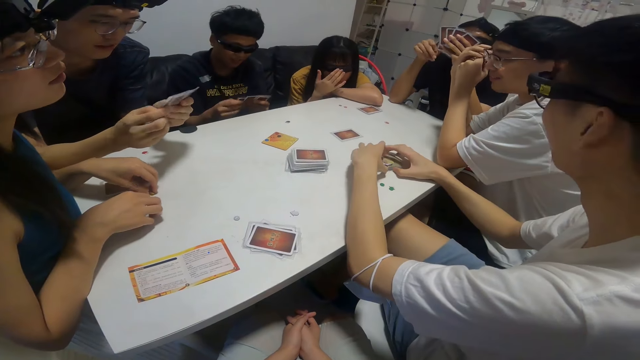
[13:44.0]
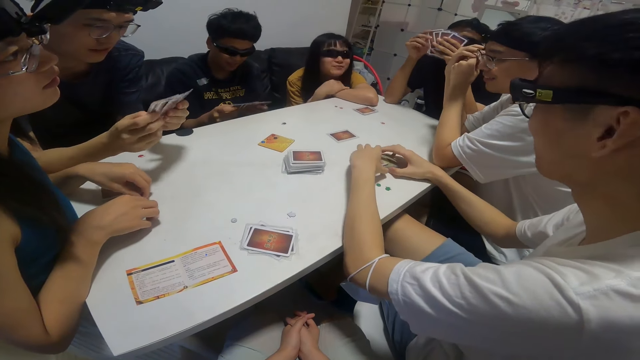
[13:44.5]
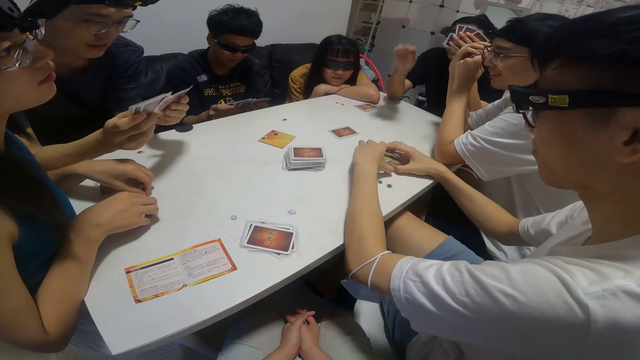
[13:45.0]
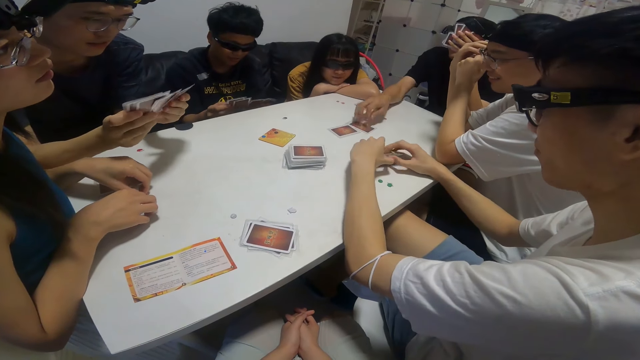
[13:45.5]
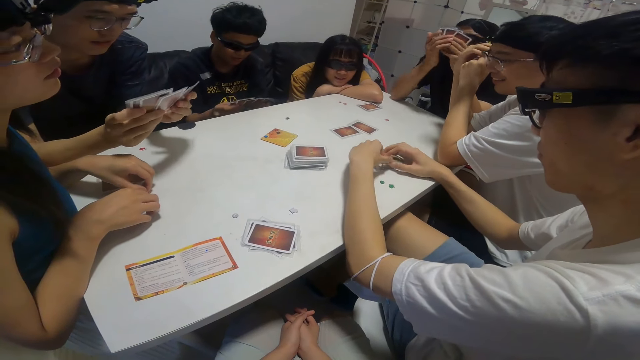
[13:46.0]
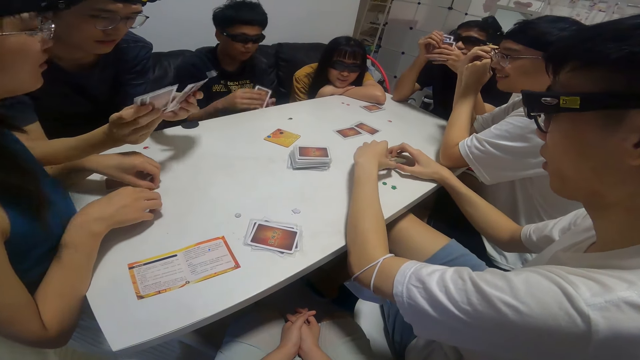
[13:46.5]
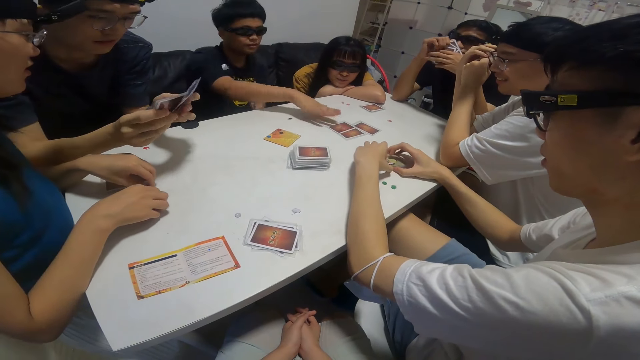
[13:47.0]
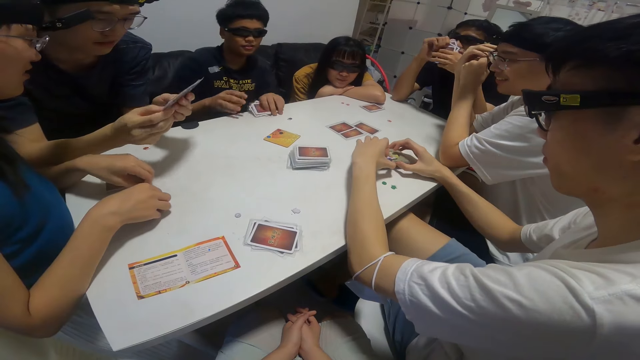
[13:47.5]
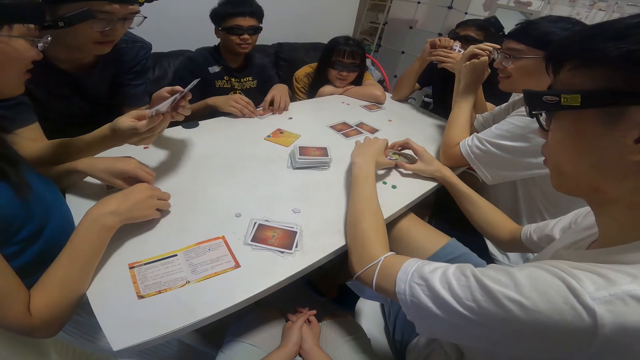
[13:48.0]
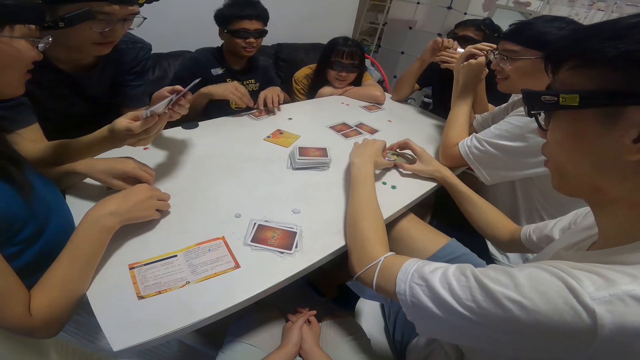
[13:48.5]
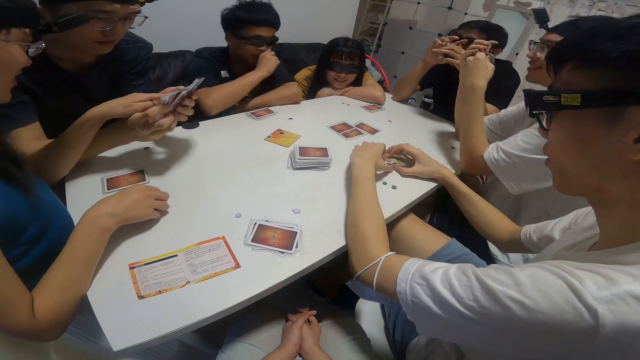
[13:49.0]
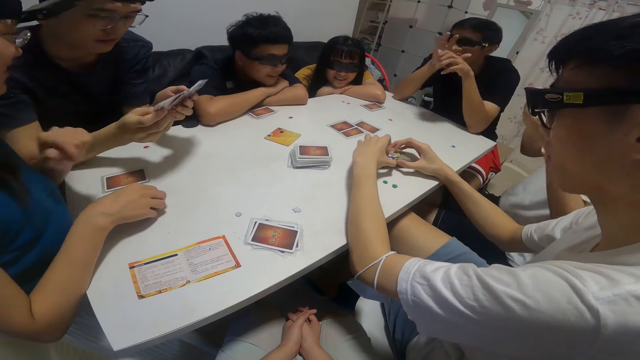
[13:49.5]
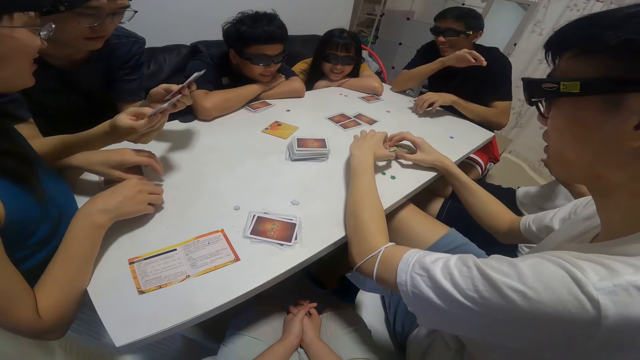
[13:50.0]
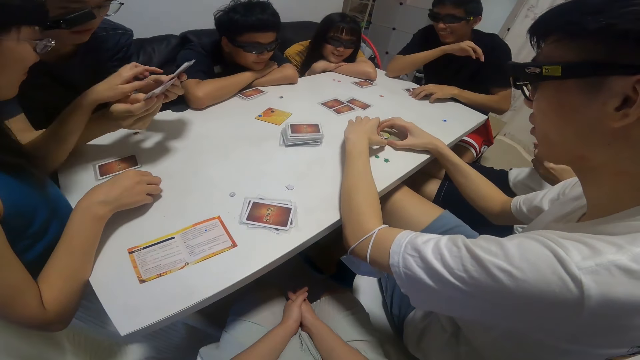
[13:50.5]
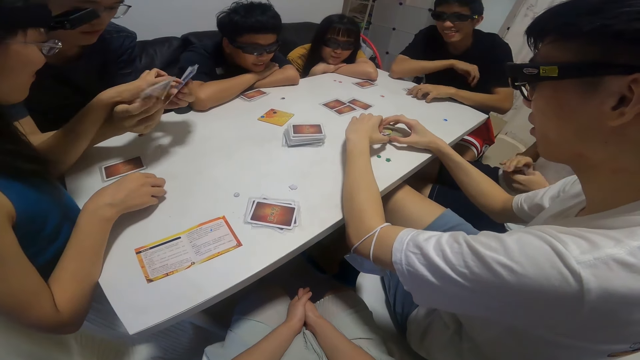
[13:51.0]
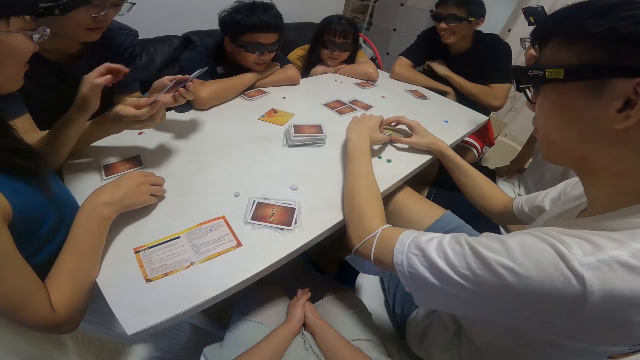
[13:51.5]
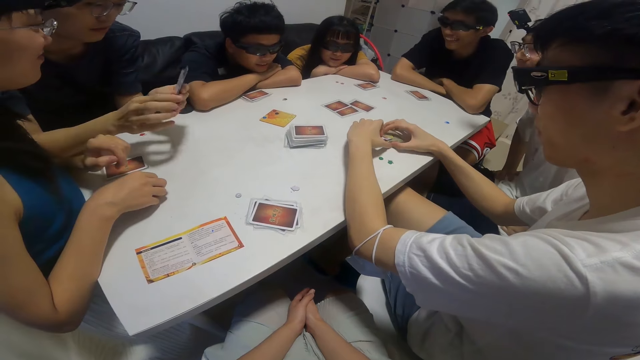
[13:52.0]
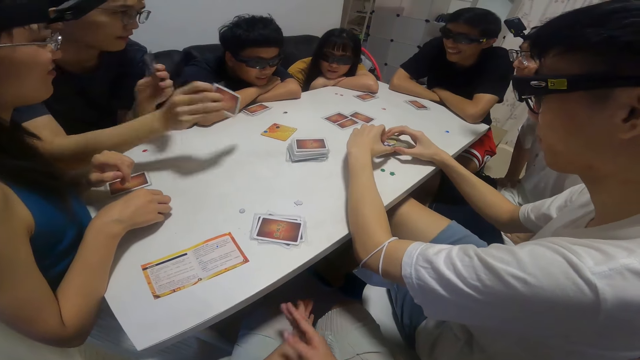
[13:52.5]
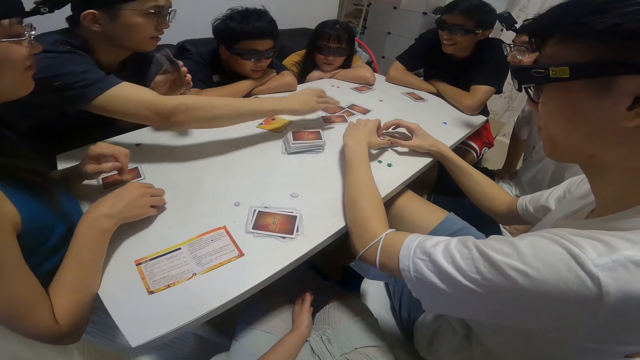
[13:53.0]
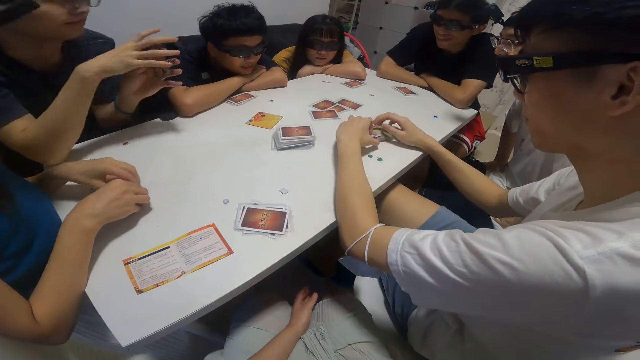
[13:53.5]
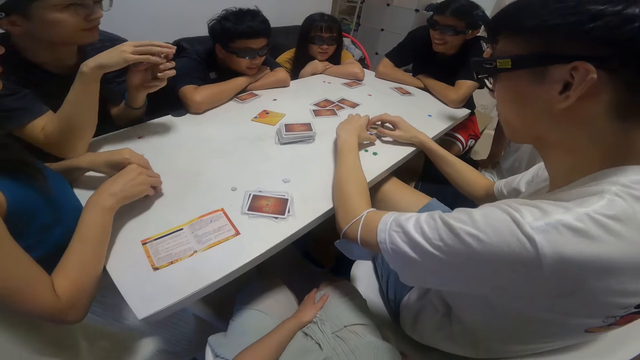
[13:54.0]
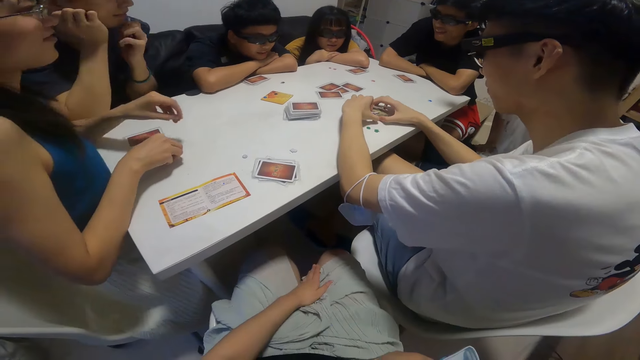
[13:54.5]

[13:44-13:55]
A man plays another card on the table with his right hand. A boy plays another card on the table with his right hand. The boy converses. A lady places her left hand on the boy's cards. The camera wearer looks around the house. Another man plays another card on the table with his right hand.

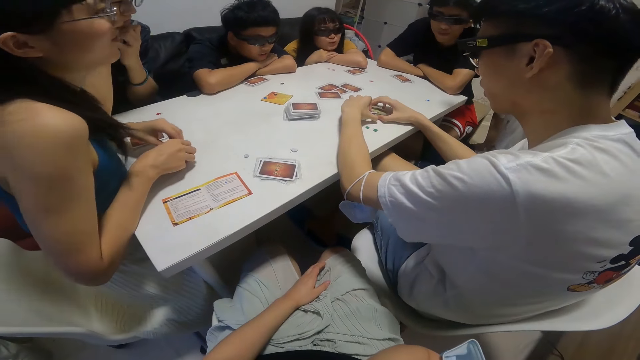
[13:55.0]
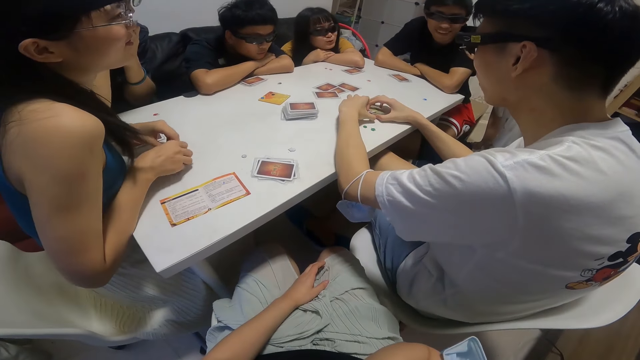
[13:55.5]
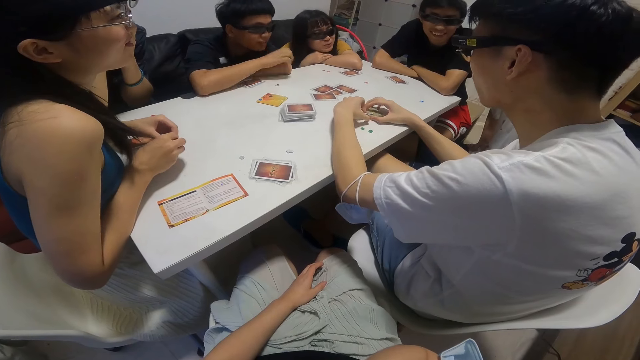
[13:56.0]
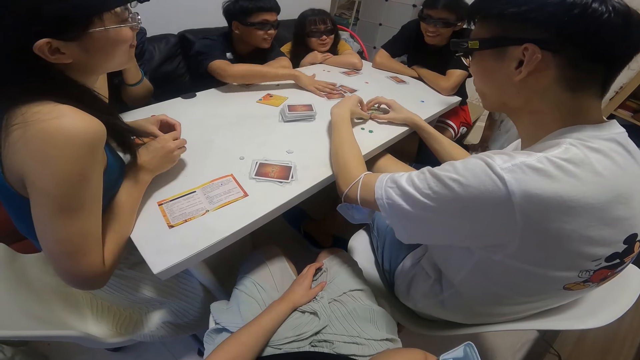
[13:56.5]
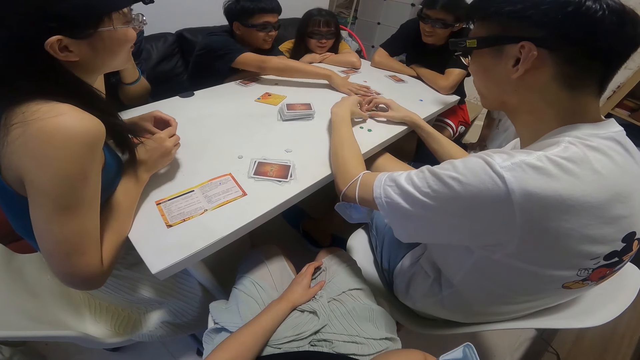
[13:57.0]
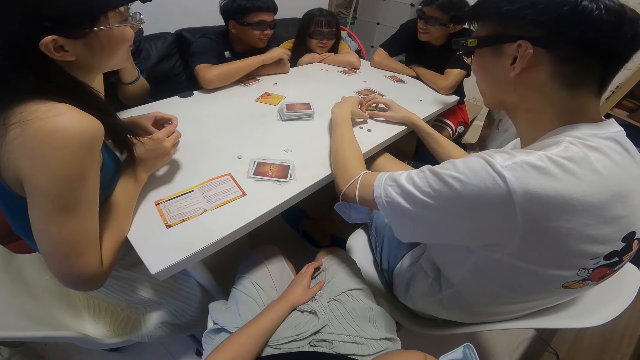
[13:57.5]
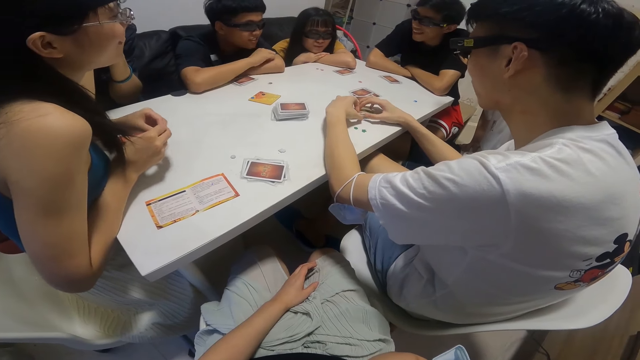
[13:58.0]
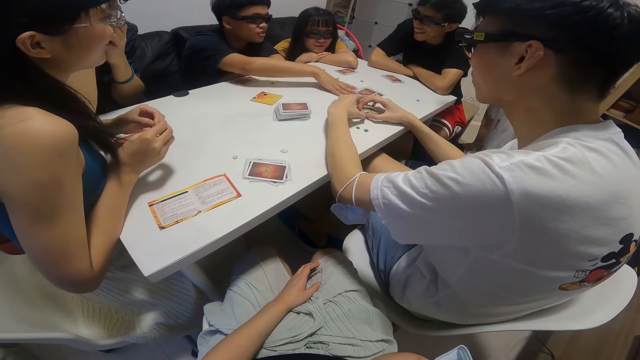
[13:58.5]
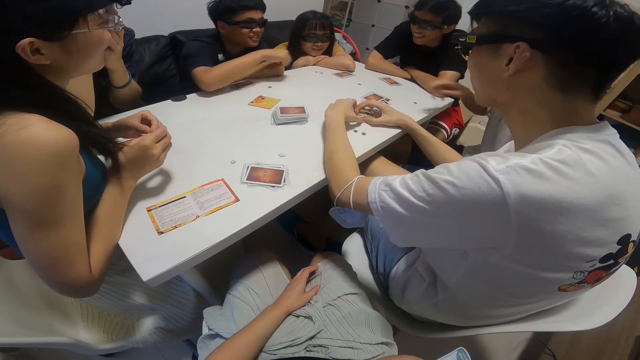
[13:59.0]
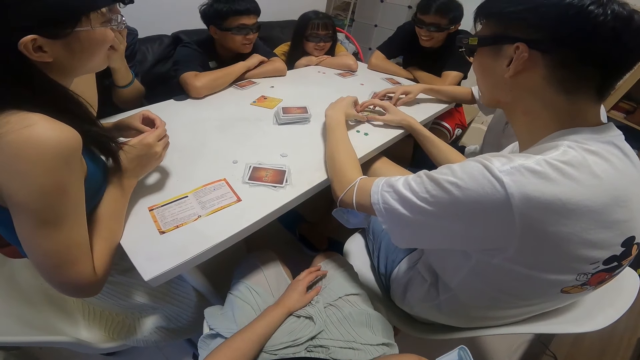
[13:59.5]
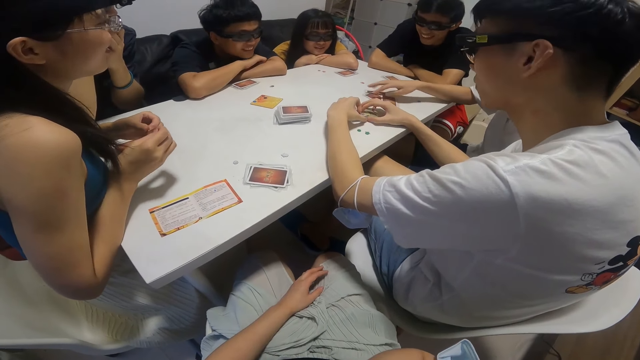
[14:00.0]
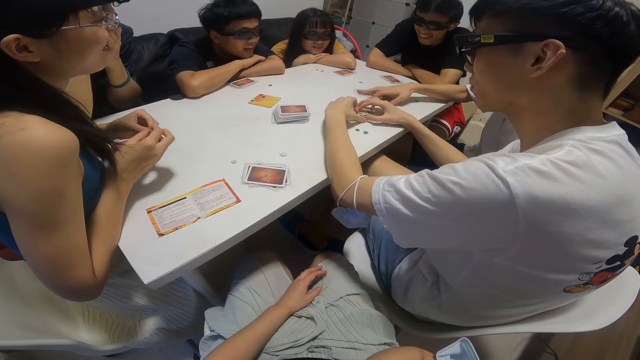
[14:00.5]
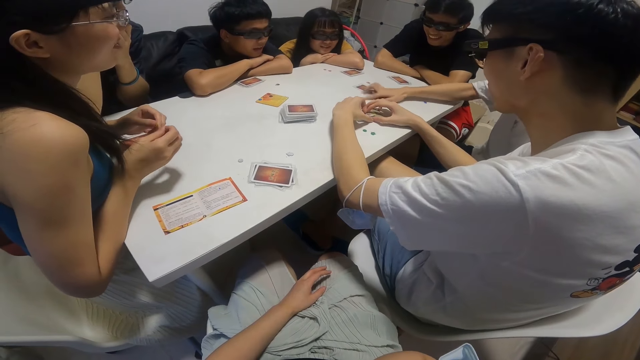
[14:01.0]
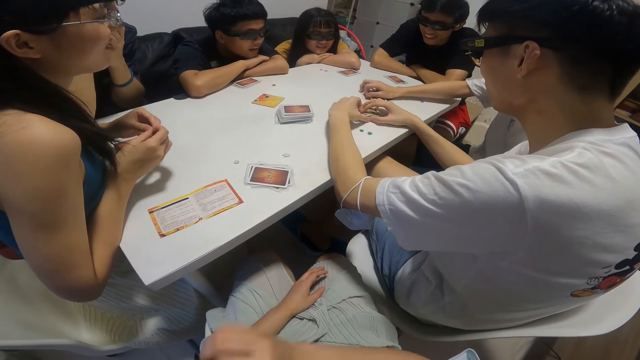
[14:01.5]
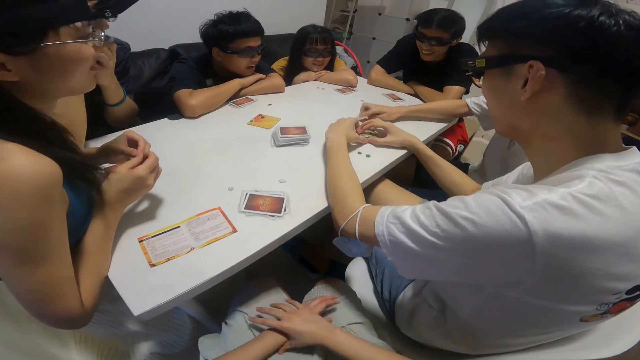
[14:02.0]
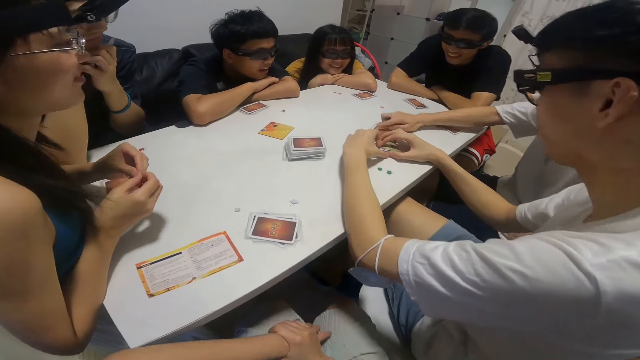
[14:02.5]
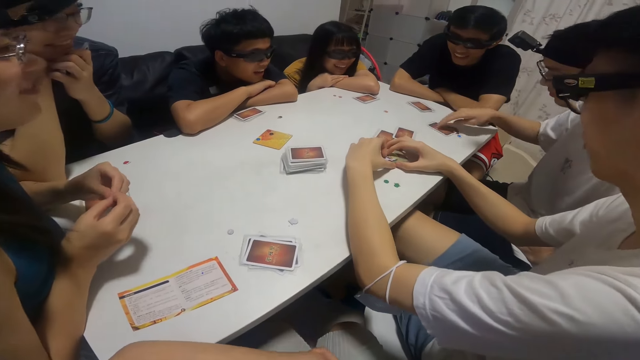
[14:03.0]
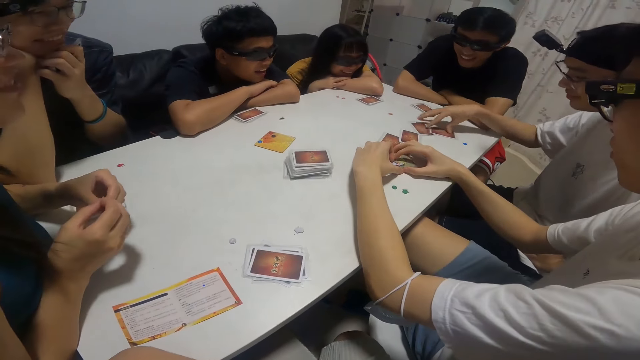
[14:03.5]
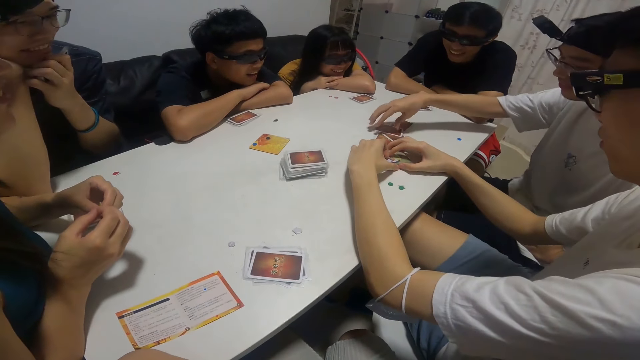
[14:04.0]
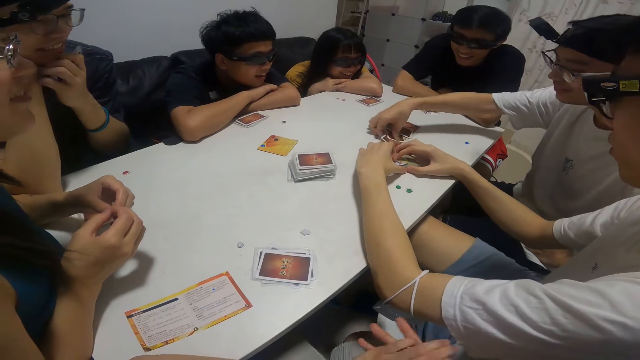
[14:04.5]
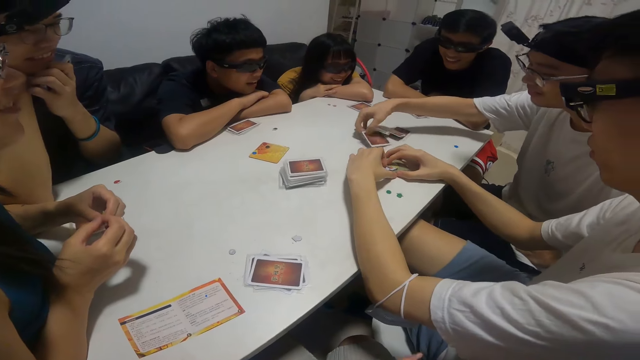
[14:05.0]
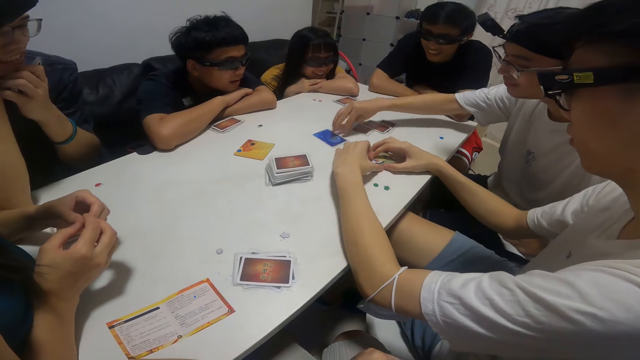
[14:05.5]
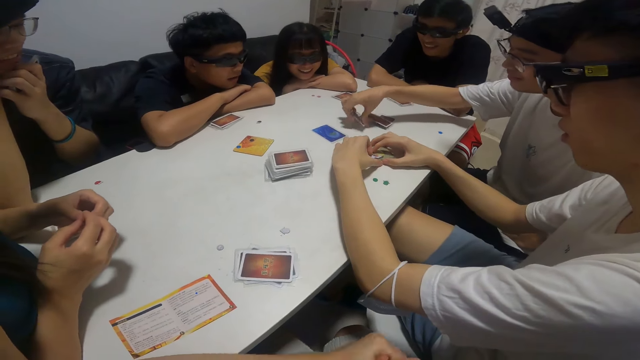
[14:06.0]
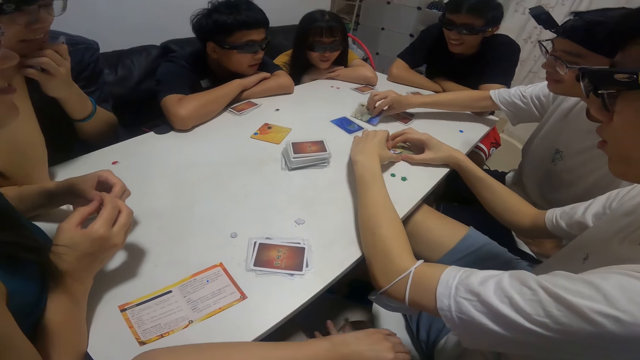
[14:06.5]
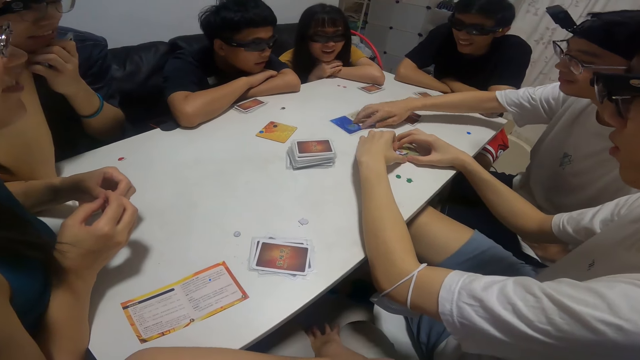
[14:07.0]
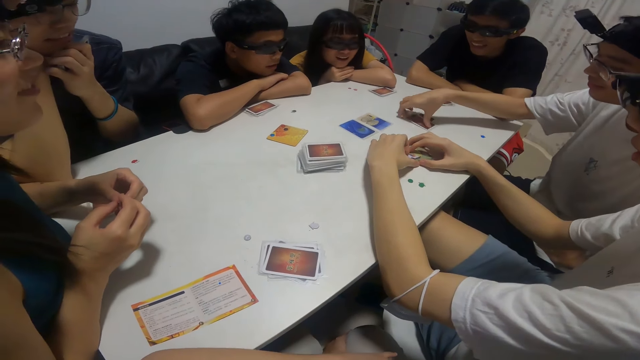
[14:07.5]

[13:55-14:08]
The camera wearer looks around the house. A boy touches the cards, adjusts the cards on the table with his right hand and pushes the cards on the table. A man shuffles the cards on the table with his right hand. Another man picks up the cards on the table. The camera wearer looks at the cards. The other man arranges the cards on the table. The first man shares some cards on the table with his right hand. The other man turns the cards.
